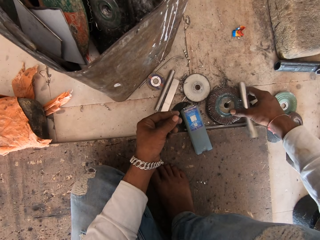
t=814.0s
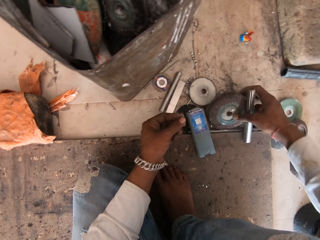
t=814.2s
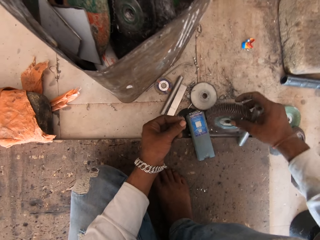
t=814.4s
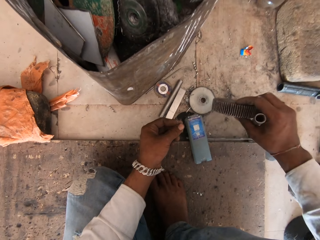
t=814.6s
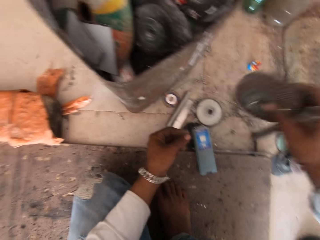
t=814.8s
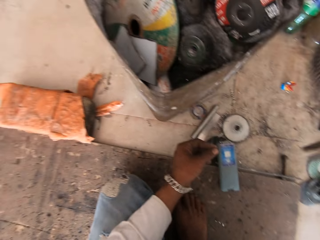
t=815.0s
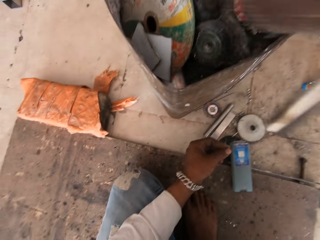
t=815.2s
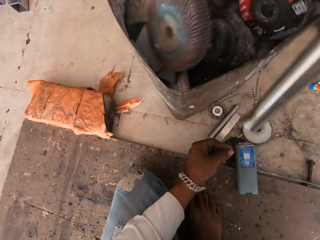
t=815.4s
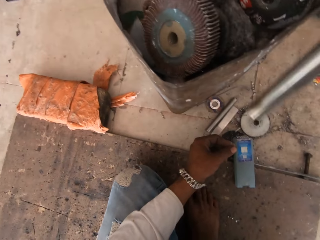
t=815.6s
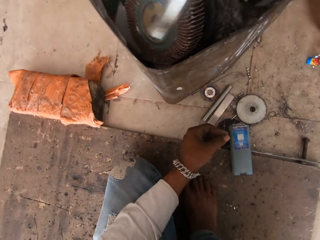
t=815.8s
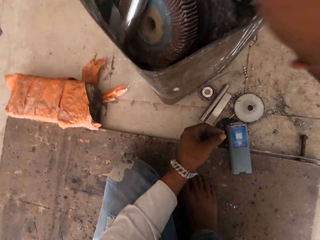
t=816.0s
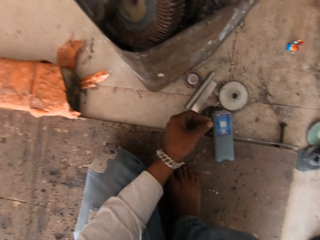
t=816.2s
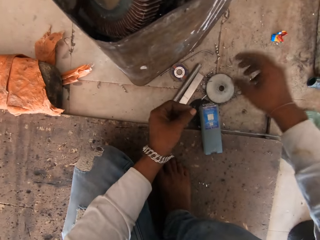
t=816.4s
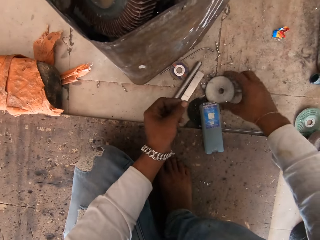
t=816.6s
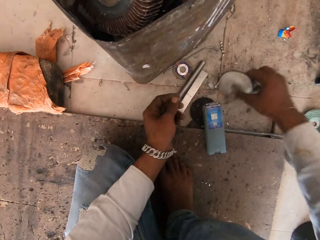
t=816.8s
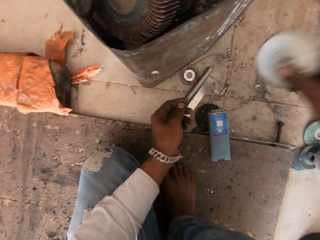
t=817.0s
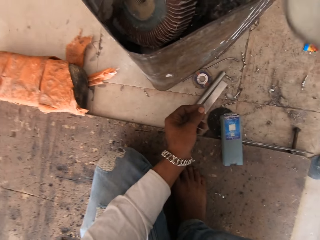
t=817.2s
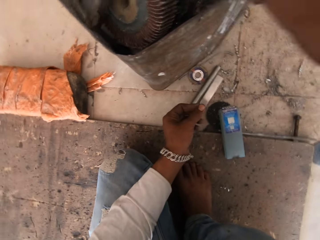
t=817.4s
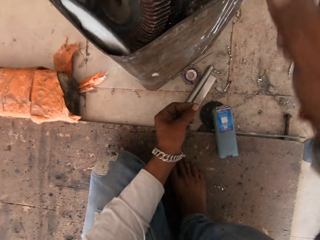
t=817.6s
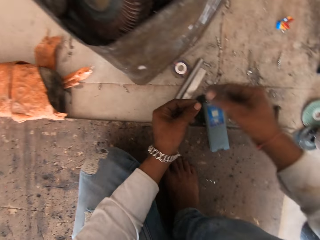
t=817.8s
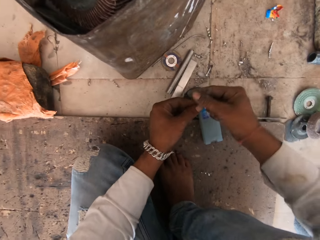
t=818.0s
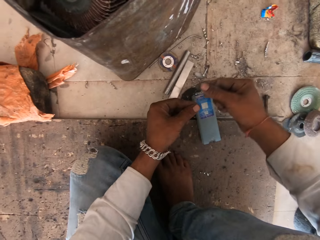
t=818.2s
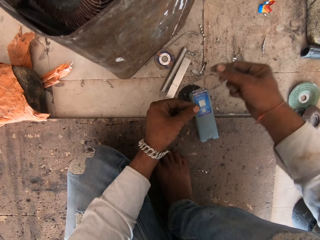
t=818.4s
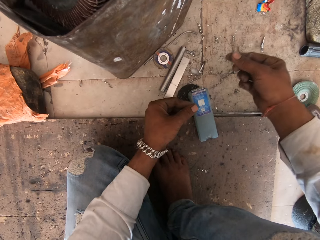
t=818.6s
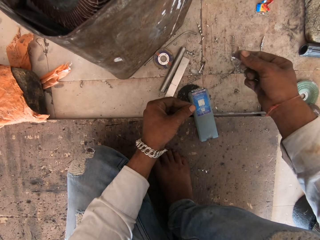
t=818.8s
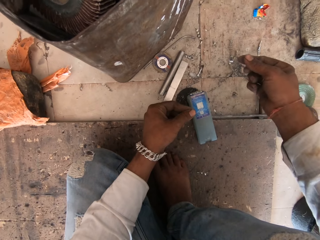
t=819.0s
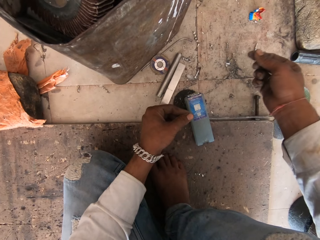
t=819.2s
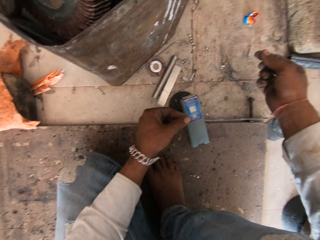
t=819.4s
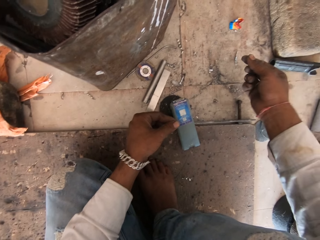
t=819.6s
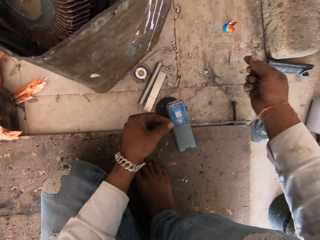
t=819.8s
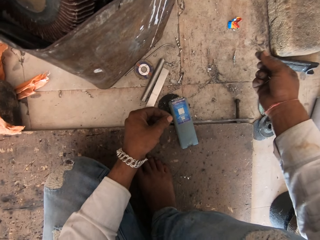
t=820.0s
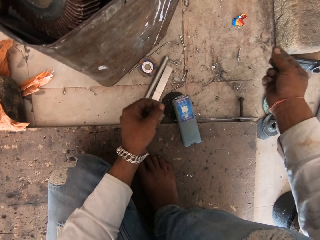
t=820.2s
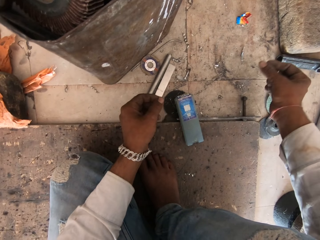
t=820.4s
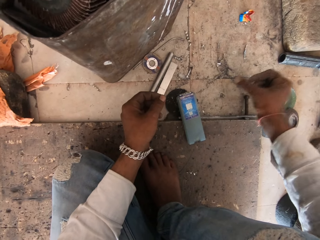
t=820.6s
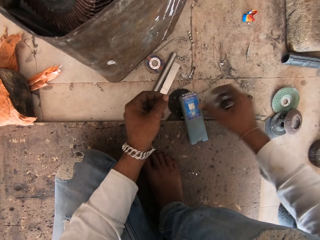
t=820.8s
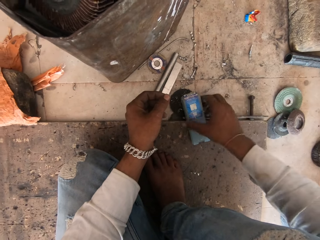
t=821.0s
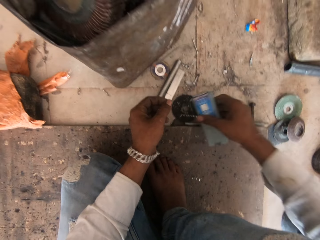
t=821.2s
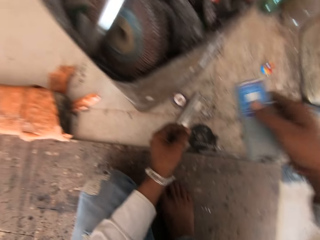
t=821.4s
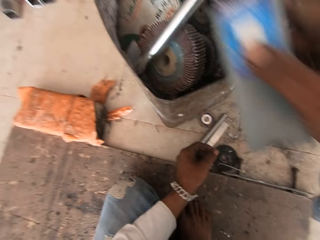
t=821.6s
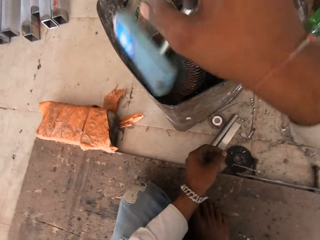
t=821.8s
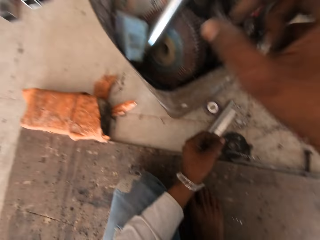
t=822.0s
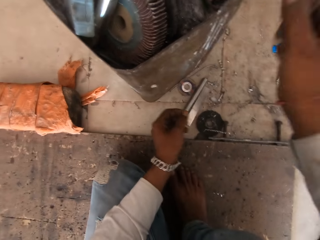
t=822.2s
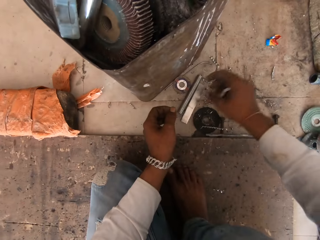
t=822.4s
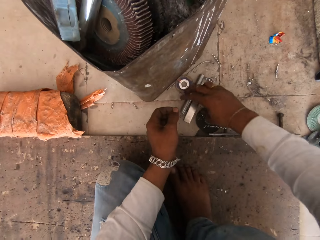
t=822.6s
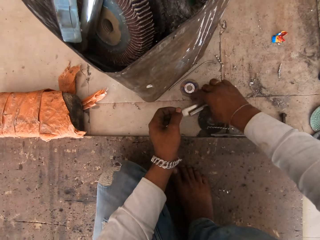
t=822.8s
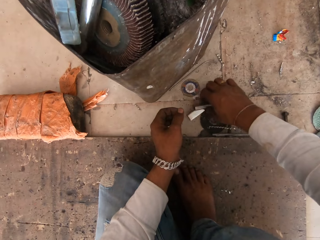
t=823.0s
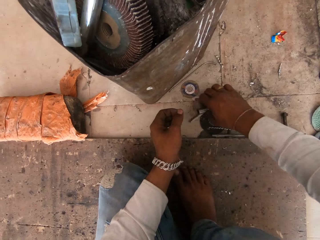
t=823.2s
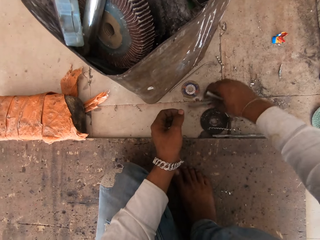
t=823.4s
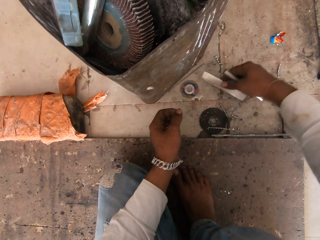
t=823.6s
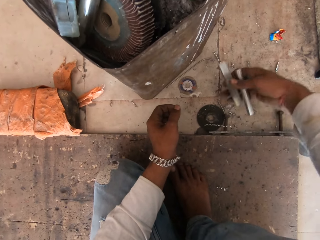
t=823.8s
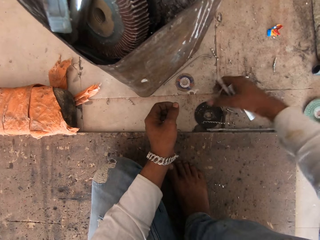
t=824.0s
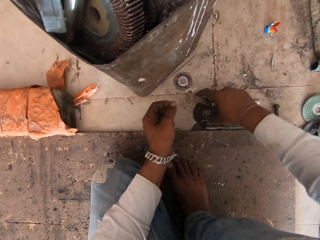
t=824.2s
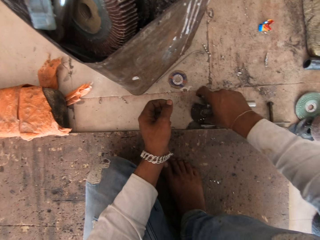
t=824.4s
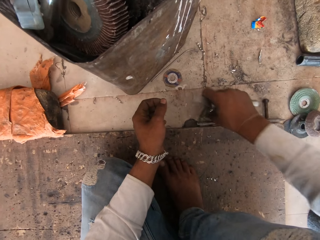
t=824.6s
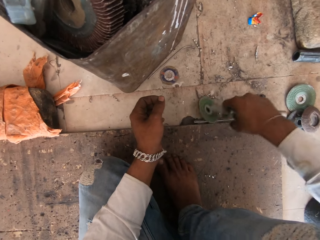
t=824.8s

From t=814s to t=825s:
The camera wearer picks up a grinding disc and throws the grinding disc in the box. They pick up a grinding disc and throw the grinding disc in the box. They lift a metal and throw the metal in the box. They pick up pieces of metal from the floor.

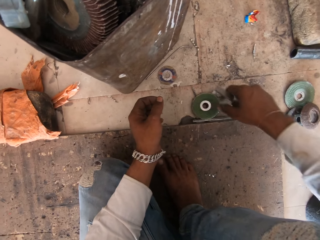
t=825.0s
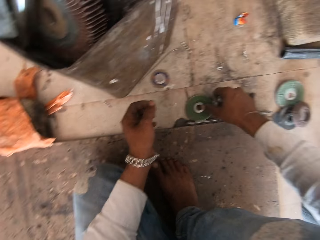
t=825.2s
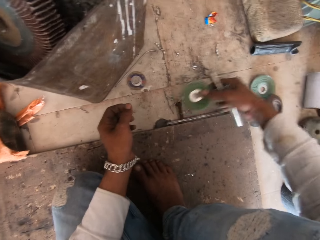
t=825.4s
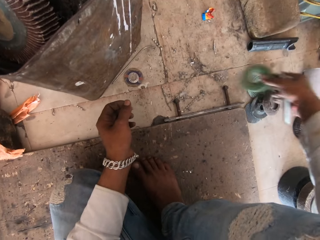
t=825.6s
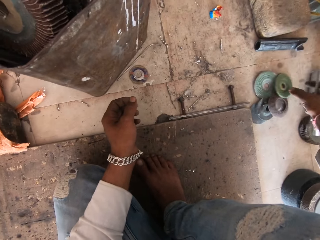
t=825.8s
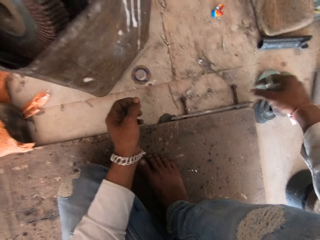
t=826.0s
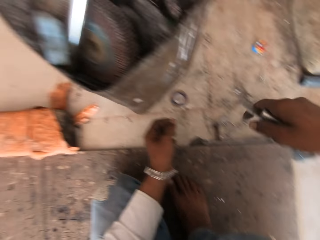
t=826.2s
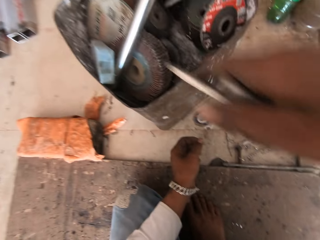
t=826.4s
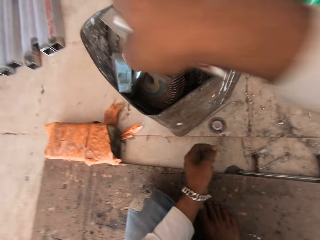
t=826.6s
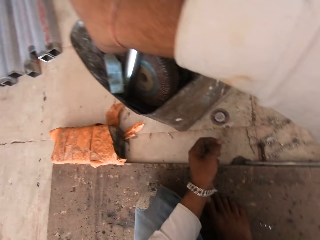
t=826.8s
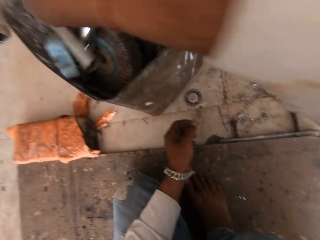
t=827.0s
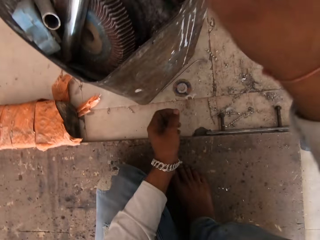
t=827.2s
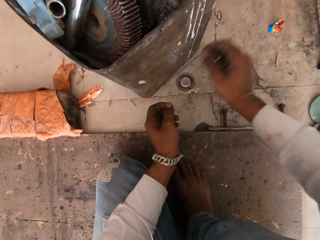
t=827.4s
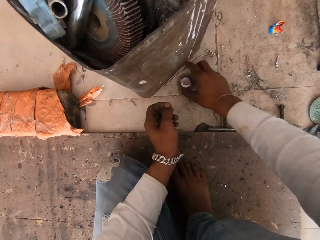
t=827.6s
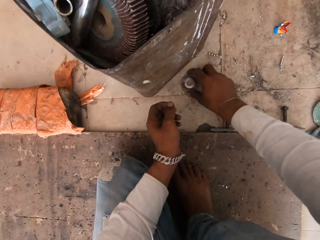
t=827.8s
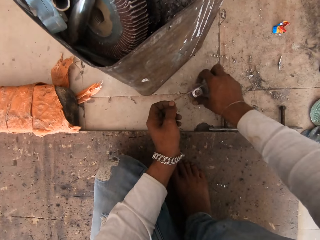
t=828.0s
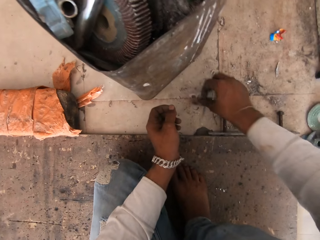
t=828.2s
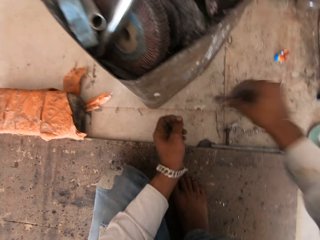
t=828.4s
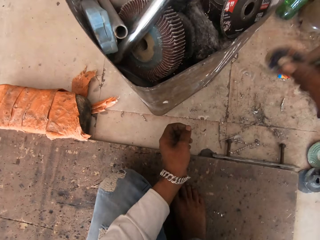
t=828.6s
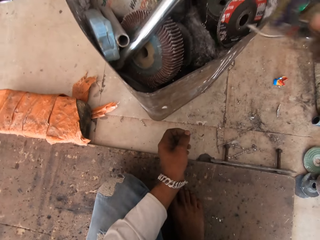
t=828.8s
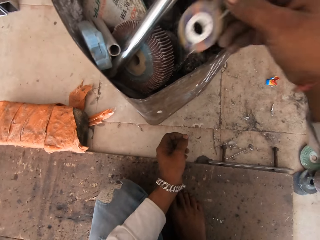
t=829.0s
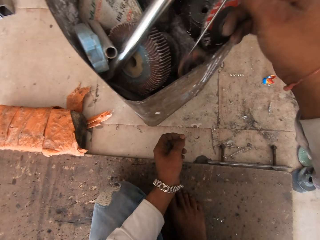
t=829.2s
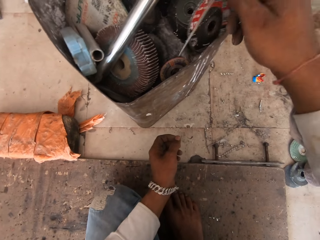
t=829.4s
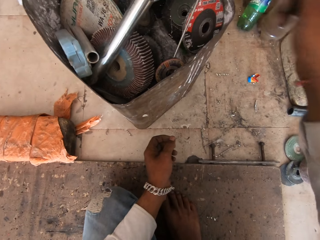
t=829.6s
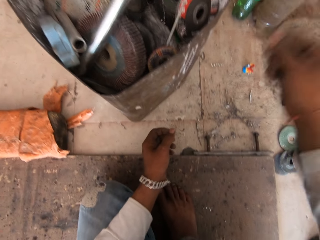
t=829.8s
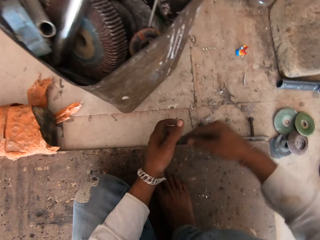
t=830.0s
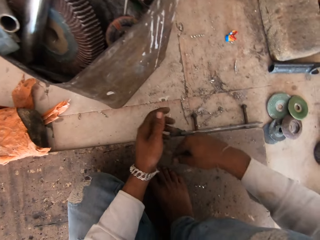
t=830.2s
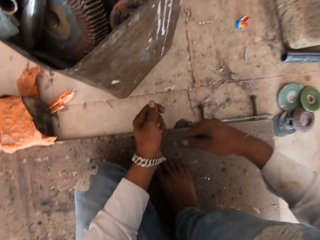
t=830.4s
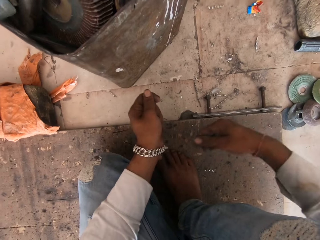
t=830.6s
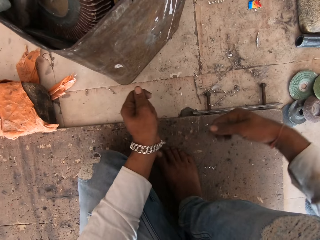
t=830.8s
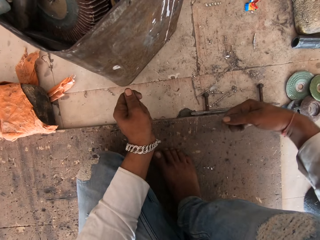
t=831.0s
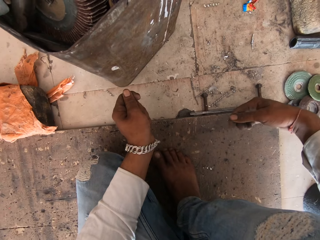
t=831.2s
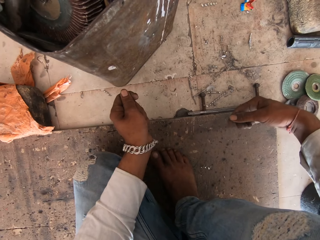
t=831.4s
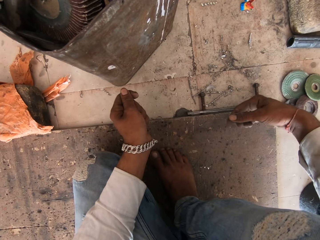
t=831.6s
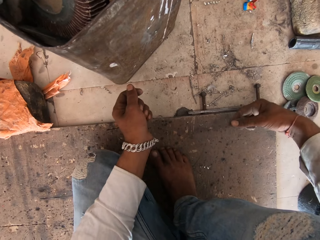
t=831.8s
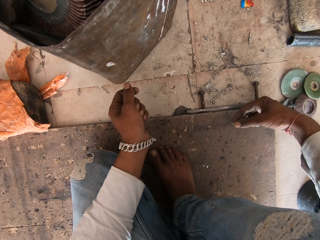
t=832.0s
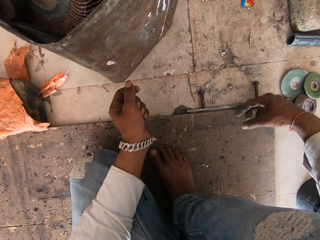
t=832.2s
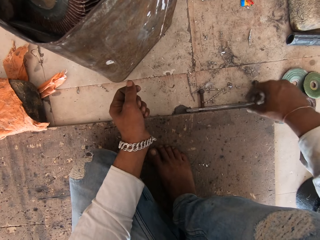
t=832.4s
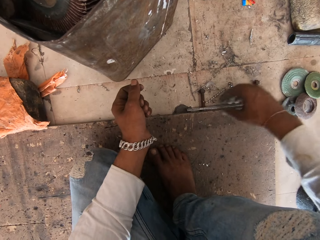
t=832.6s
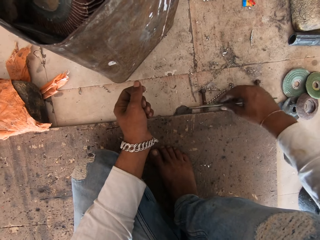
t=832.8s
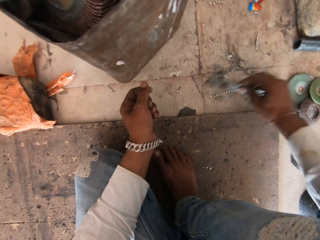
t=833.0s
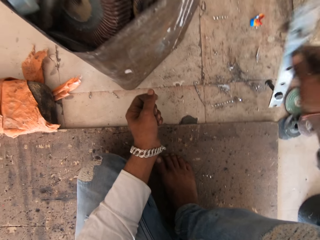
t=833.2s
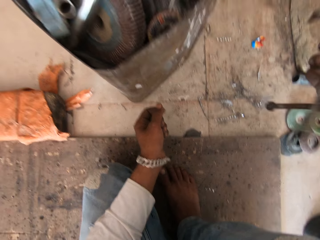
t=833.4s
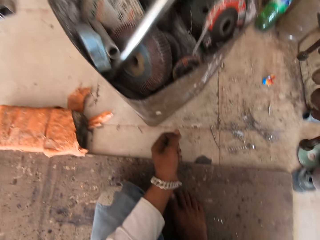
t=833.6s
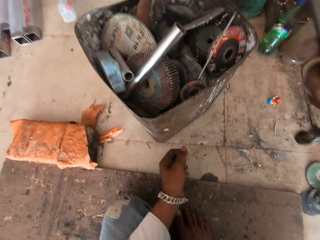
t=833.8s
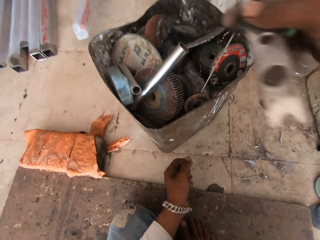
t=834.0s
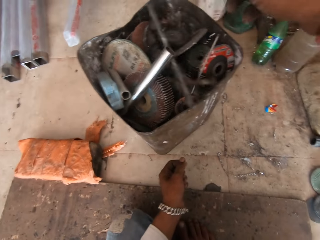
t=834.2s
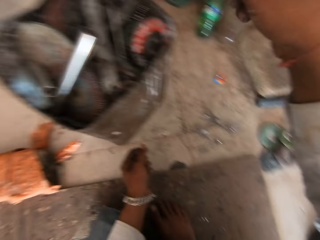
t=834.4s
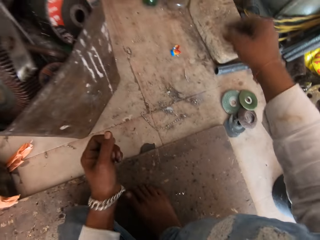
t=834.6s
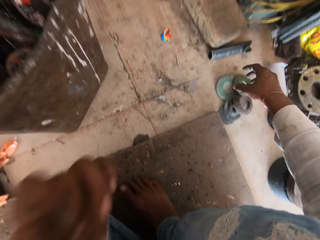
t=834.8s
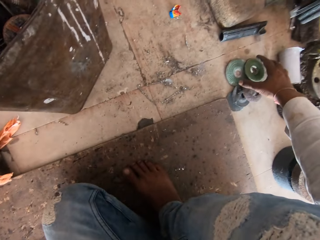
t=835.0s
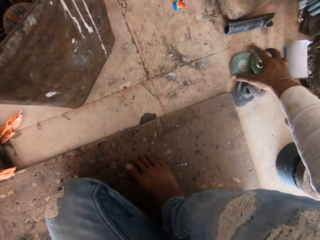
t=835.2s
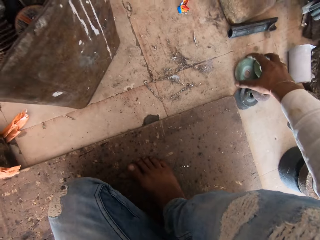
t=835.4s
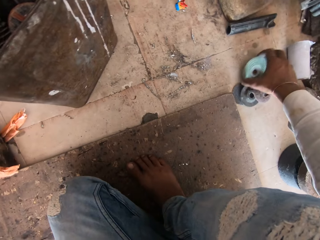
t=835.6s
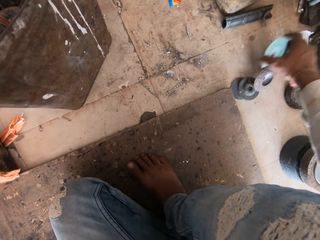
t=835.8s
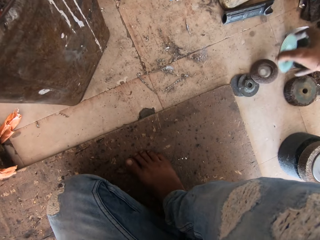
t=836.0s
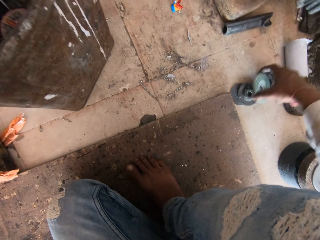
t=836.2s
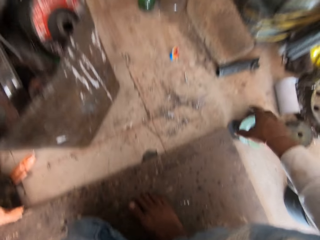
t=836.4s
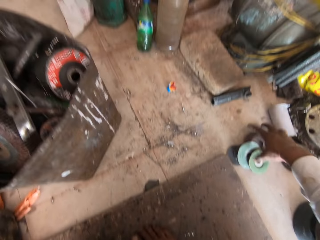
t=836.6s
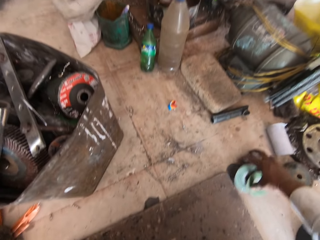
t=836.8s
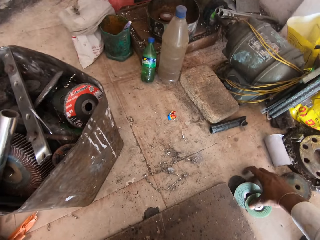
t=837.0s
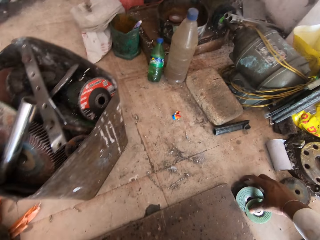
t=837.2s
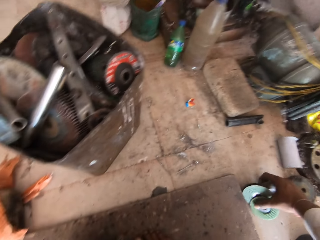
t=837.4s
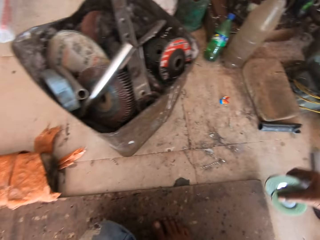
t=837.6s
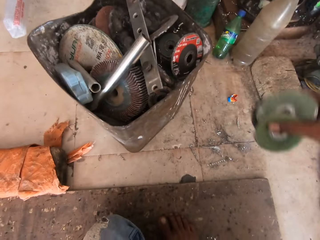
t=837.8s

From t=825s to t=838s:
The camera wearer drops the disc on the floor with his right hand. He drops the metal rods in the tin with his right hand. He picks up the cutting wheel from the floor with his right hand. He drops the cutting wheel in the tin with his right hand. He pulls the chain. He picks up a lock from the floor with his right hand and drops the lock in the tin with his right hand. He picks up the cutting wheels from the floor with his right hand.
